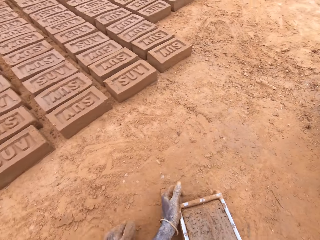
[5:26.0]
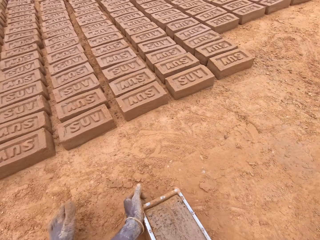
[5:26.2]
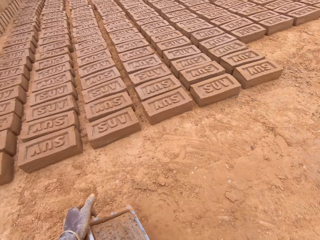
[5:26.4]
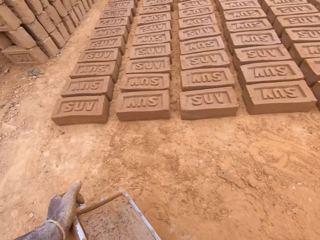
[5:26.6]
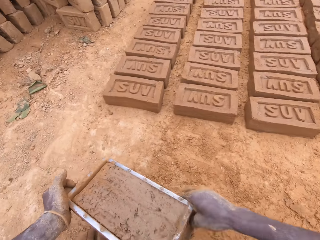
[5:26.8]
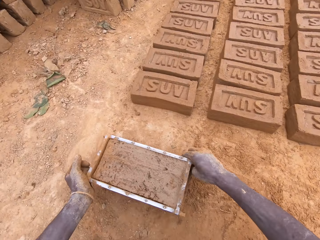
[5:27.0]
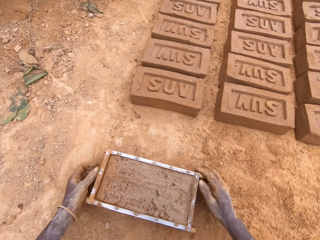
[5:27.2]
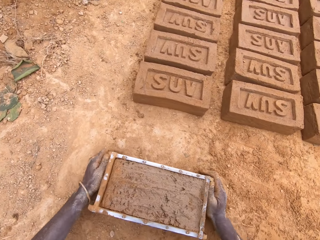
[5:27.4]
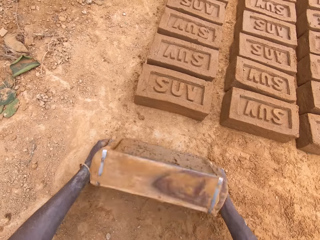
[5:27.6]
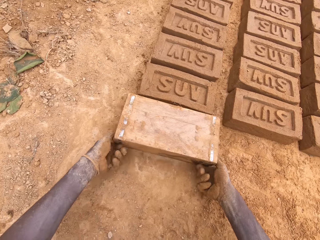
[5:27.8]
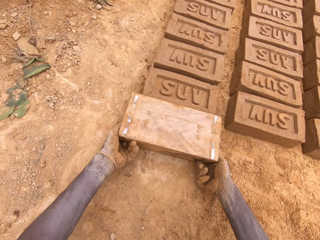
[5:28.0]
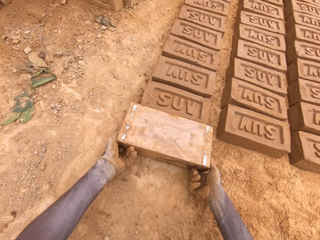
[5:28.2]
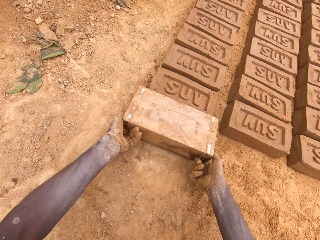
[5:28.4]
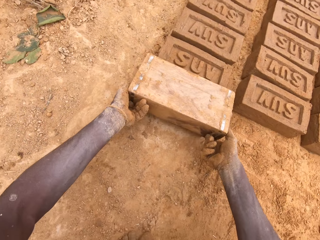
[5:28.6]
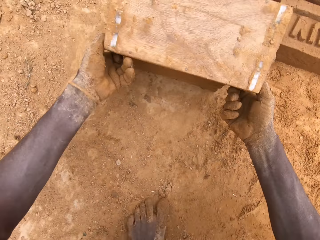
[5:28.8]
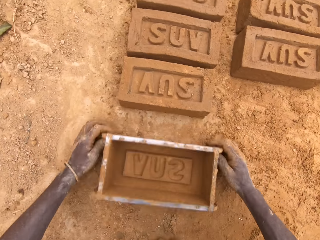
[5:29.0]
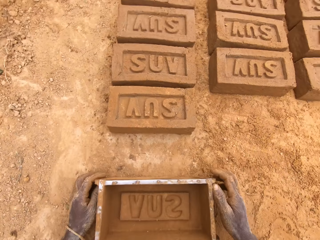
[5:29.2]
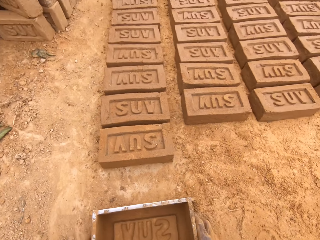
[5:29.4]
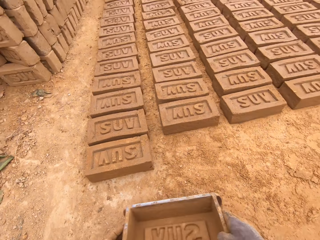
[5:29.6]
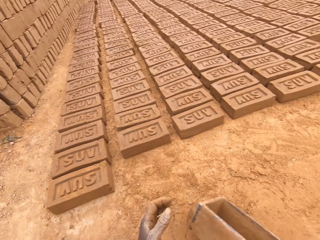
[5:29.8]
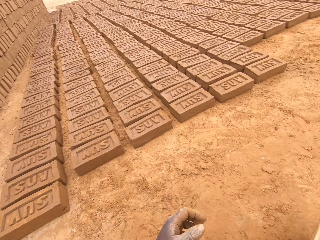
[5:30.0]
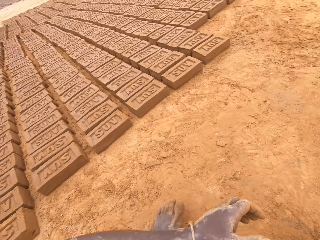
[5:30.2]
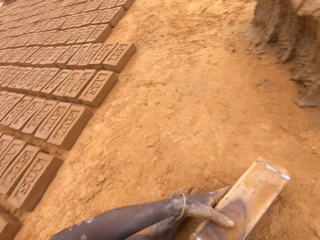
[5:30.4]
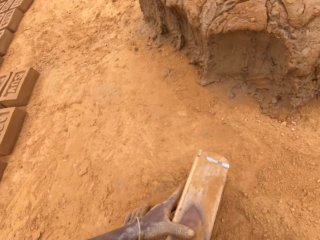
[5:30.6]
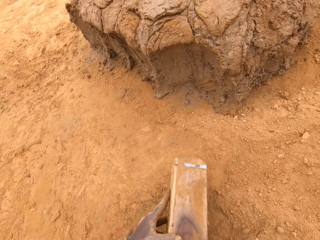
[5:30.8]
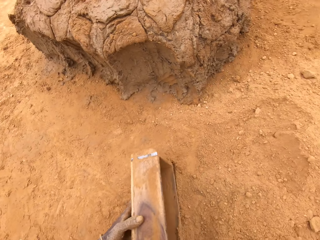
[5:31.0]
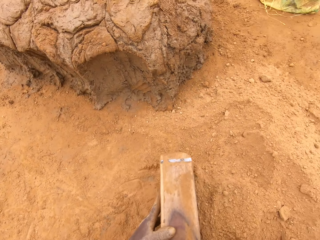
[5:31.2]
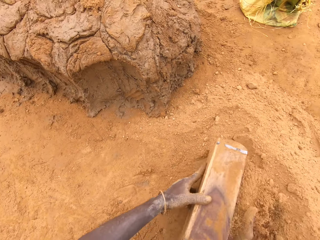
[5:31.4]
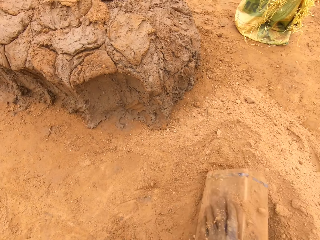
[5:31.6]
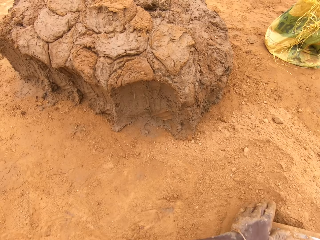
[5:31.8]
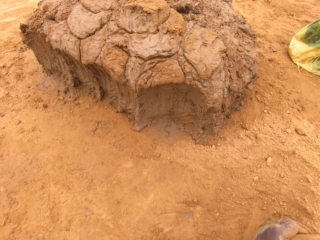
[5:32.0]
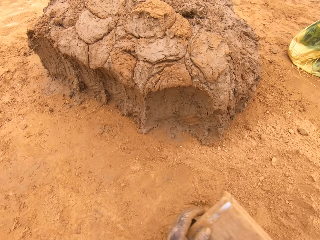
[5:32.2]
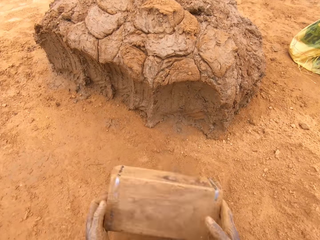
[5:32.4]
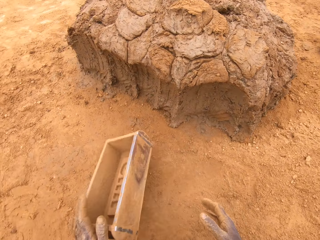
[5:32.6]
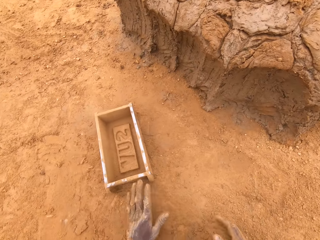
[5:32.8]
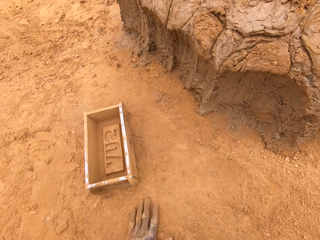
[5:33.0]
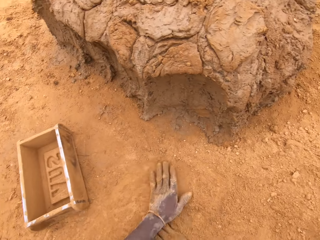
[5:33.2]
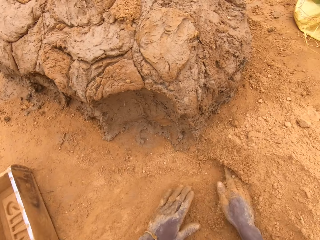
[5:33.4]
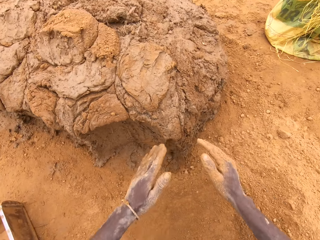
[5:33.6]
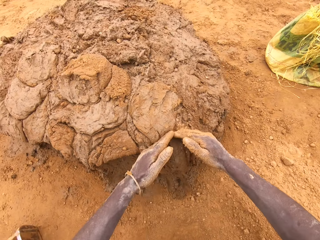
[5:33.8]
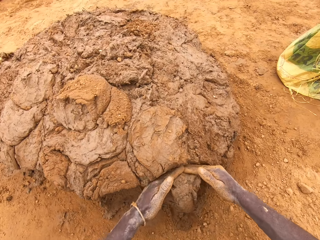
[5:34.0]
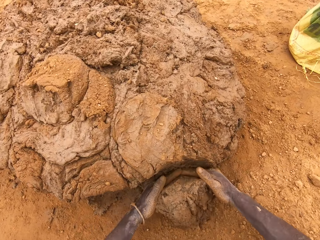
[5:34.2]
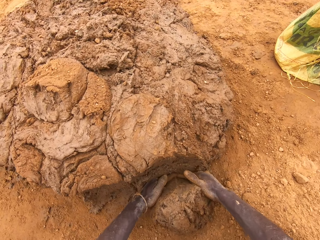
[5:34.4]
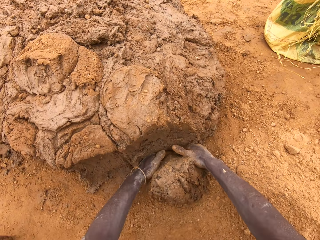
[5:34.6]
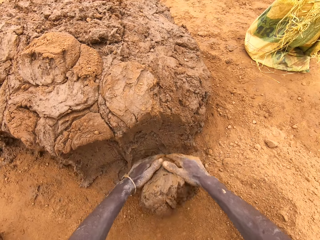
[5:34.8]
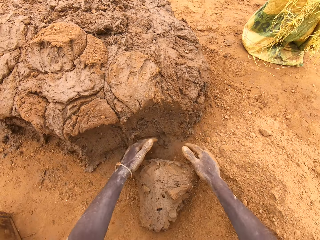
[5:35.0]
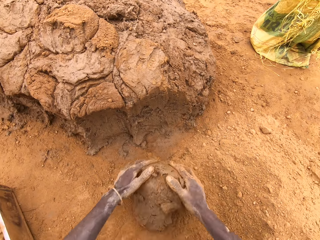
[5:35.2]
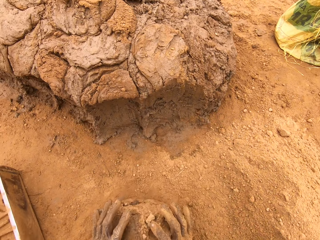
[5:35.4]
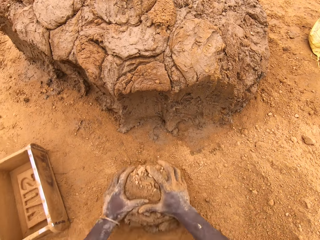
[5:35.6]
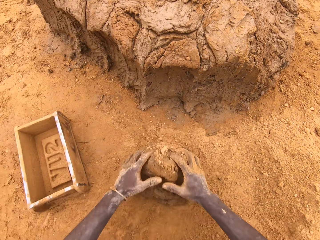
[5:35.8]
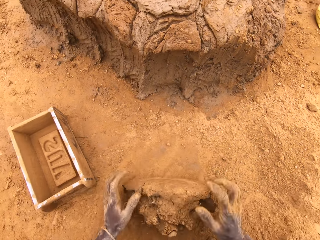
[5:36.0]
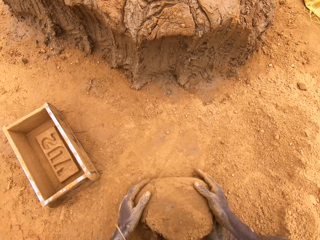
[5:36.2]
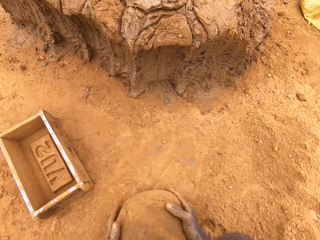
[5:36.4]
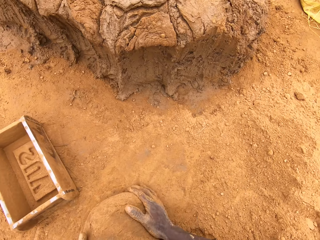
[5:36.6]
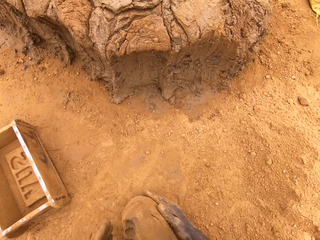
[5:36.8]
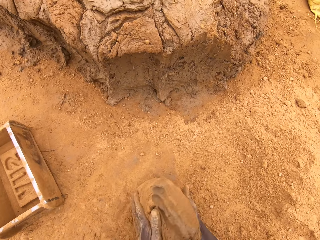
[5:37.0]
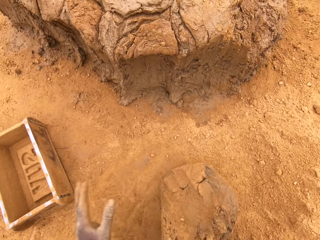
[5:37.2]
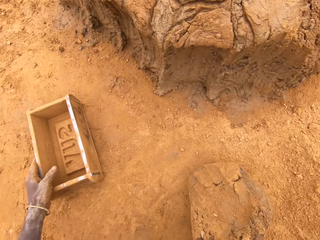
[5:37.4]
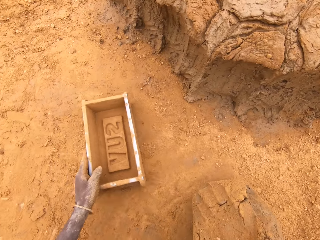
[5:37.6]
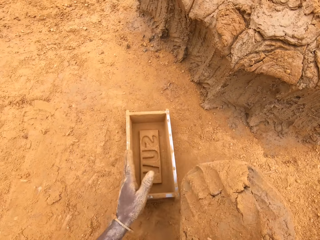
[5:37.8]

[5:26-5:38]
The camera wearer puts a brick on the ground from the brick mould. They put sand in the brick mould. They pour the sand from the brick mould. They cut mud on a heap of mud. They mould the mud on the ground.

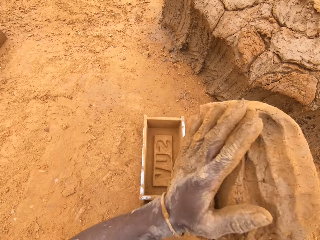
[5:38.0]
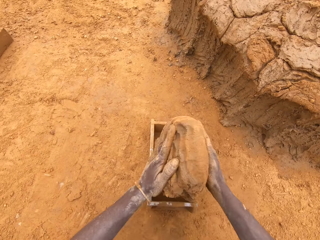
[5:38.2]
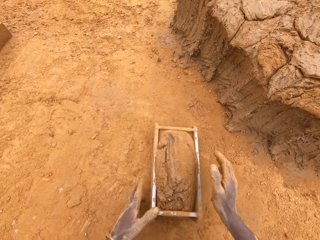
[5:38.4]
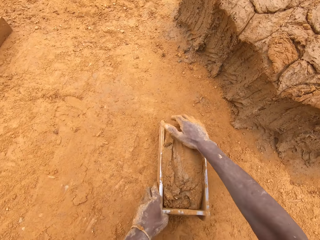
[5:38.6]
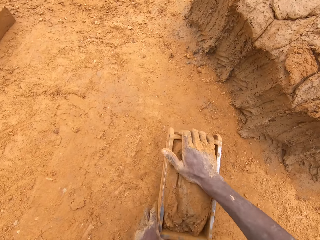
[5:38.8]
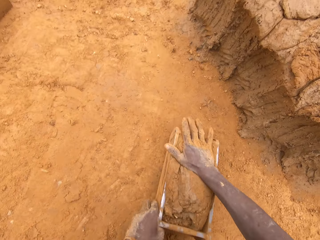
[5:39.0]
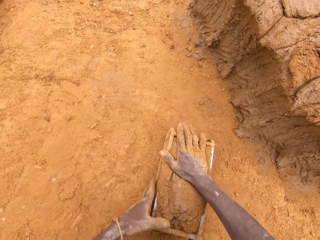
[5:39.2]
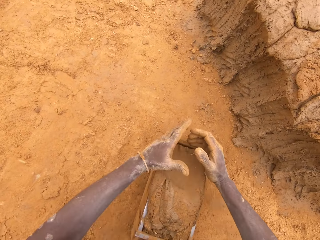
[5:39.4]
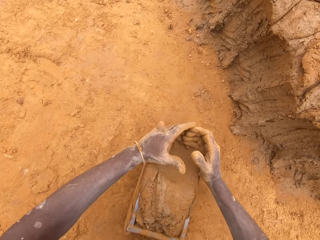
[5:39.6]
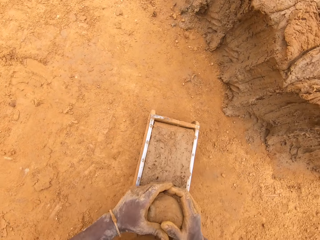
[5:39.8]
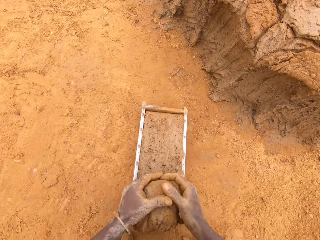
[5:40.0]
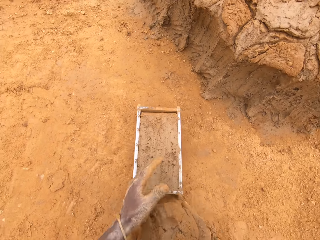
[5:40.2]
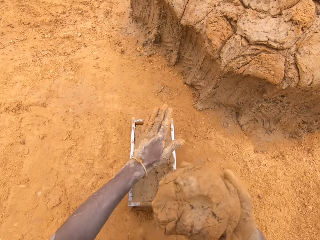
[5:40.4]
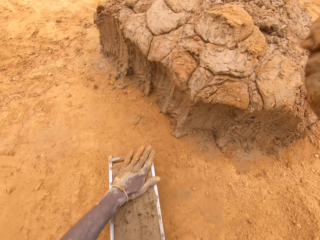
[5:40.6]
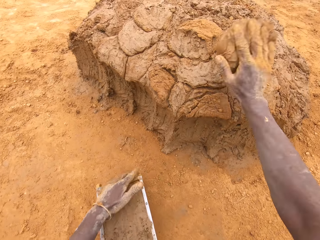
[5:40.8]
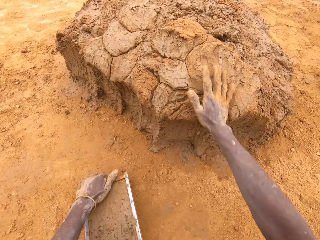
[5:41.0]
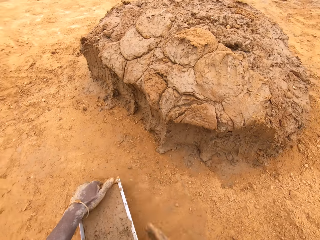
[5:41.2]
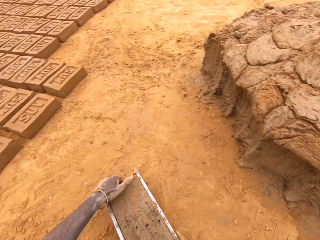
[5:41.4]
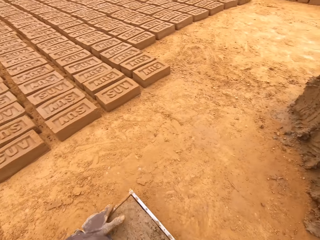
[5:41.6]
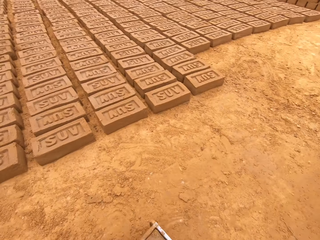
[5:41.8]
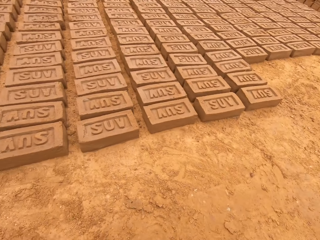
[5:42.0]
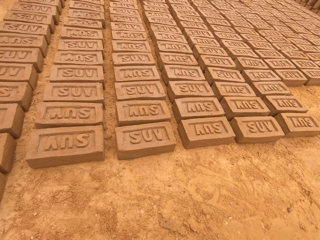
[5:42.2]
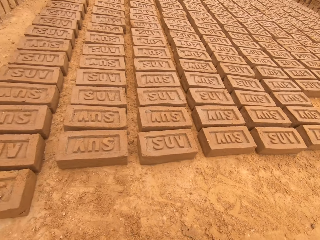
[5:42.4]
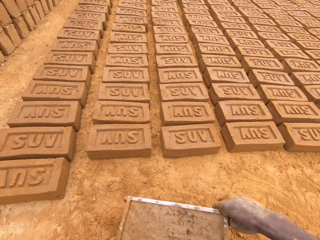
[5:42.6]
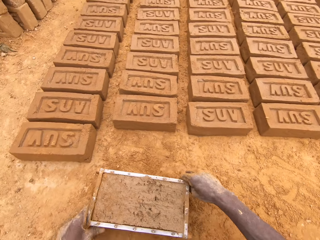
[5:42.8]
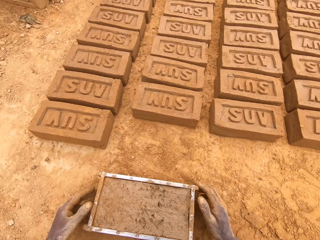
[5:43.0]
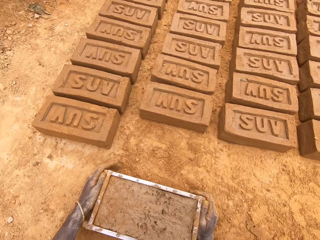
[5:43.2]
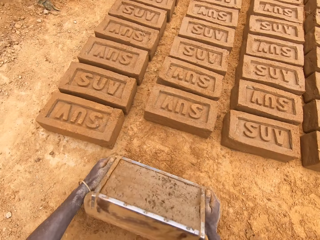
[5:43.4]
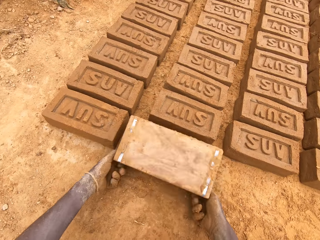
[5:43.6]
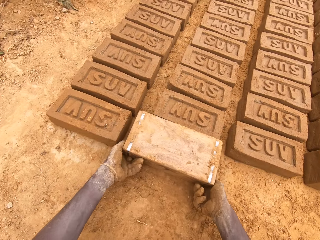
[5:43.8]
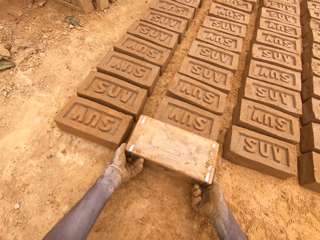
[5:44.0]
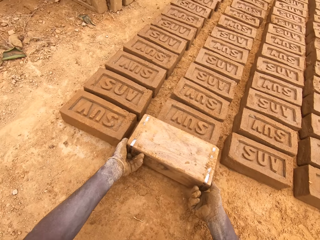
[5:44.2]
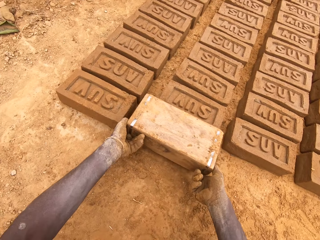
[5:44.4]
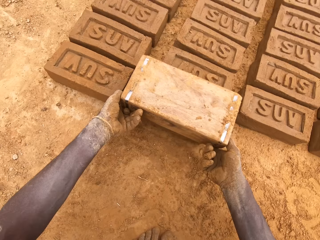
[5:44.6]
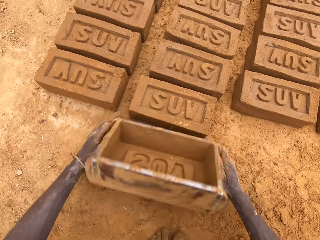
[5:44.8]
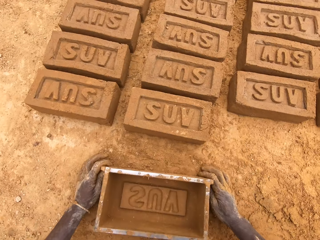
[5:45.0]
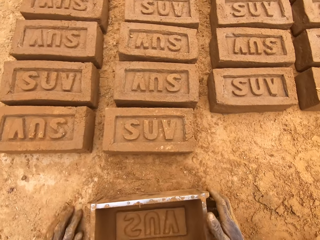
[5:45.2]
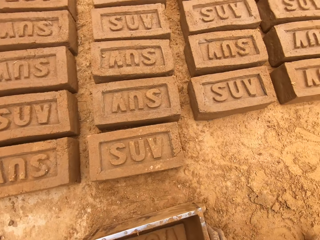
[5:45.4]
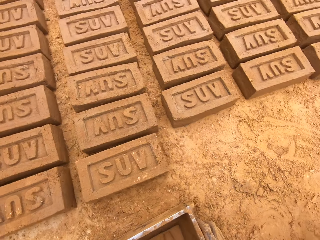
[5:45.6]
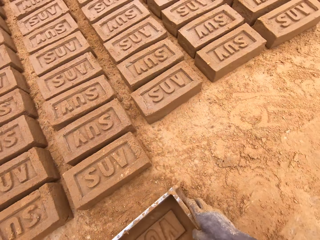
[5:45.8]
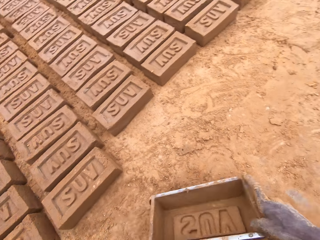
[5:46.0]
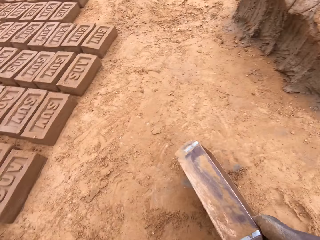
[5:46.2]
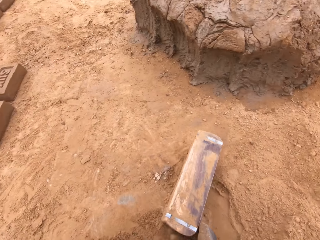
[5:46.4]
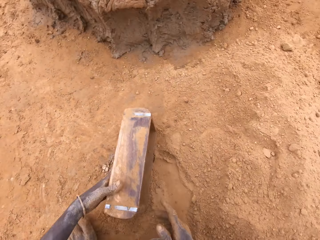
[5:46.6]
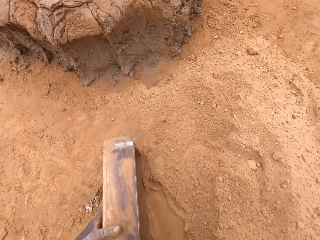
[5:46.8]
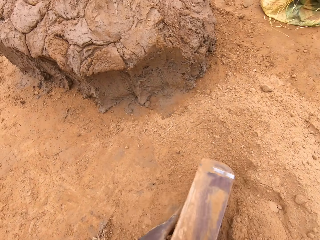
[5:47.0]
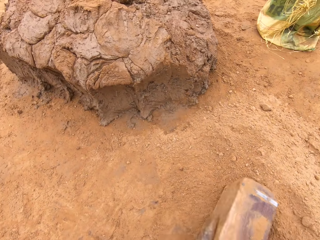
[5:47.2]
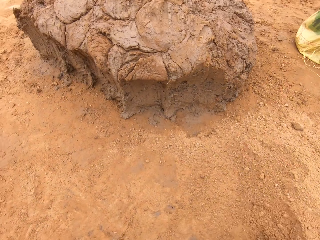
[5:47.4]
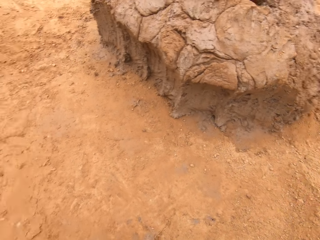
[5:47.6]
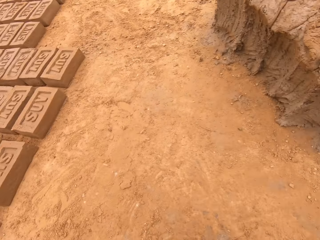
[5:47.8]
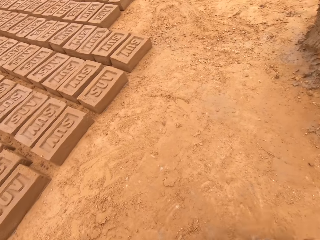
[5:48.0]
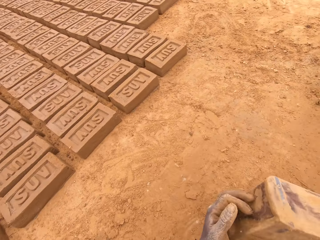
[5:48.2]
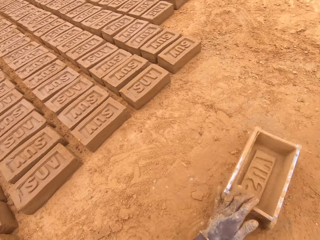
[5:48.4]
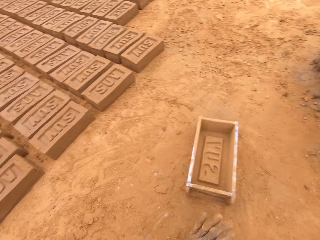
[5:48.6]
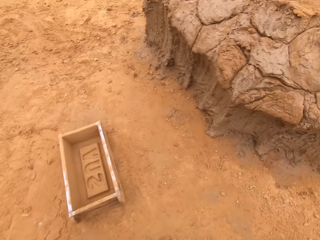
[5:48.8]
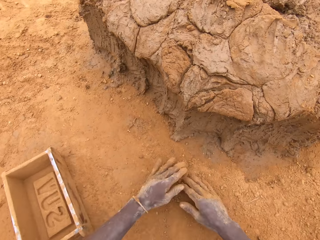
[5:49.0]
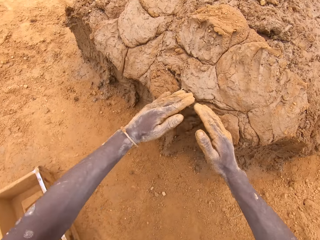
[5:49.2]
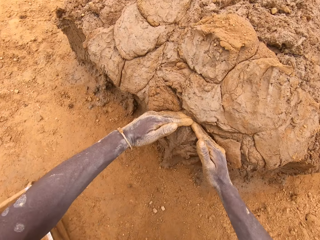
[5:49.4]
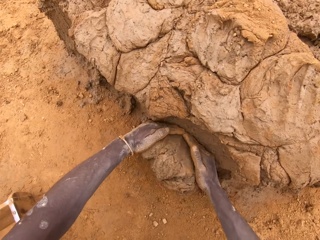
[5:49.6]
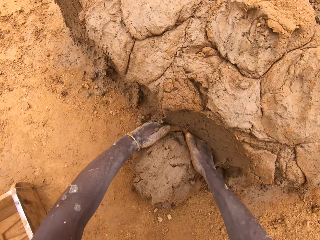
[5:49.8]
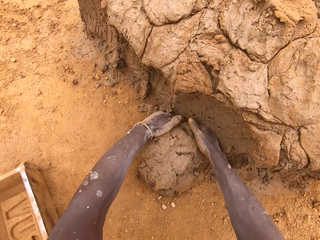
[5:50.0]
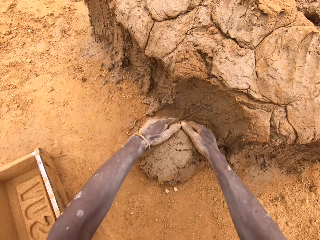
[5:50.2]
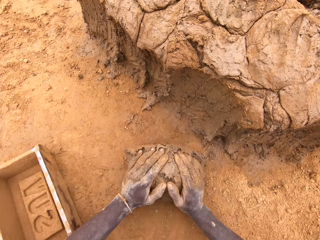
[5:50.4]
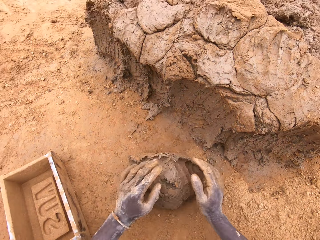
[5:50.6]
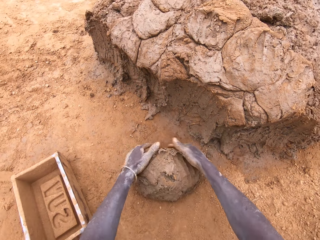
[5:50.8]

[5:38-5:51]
The camera wearer puts mud in a brick mould. They cut the mud in the brick mould. They throw the mud on a heap of mud. They put a brick on the ground from the brick mould. They put sand in the brick mould. They pour the sand from the brick mould. They cut the mud on the heap of mud.
